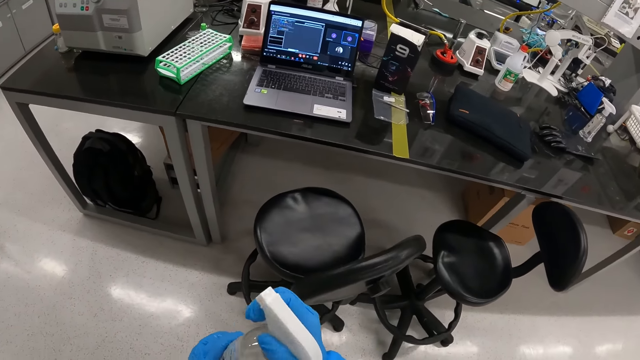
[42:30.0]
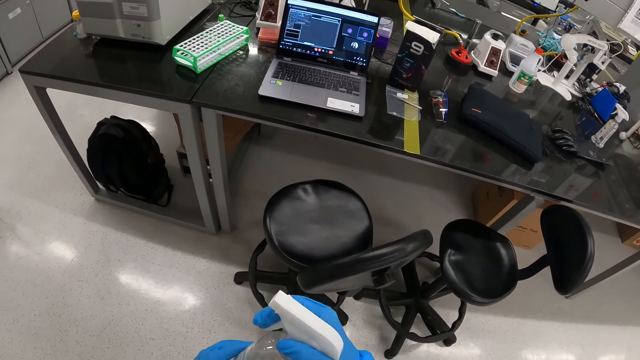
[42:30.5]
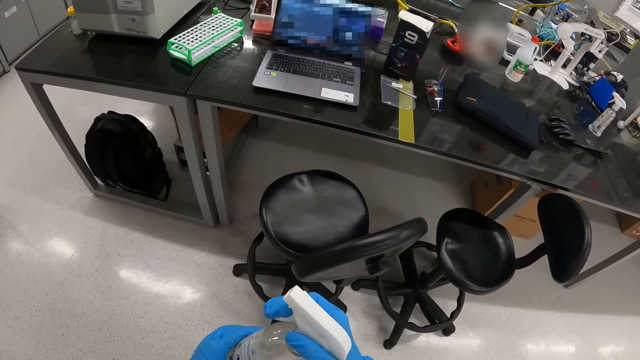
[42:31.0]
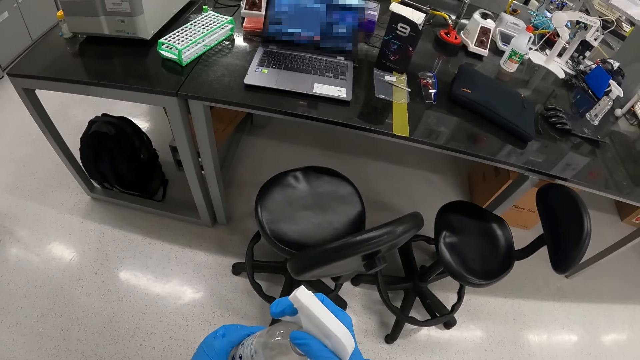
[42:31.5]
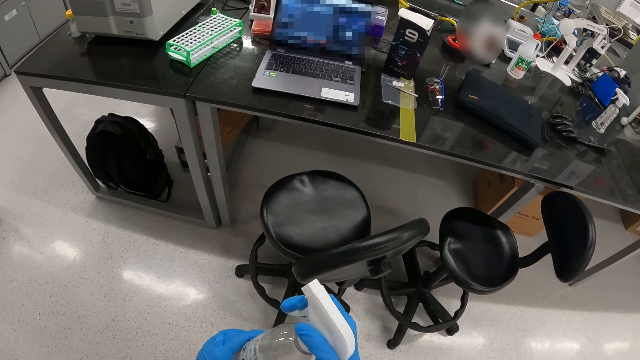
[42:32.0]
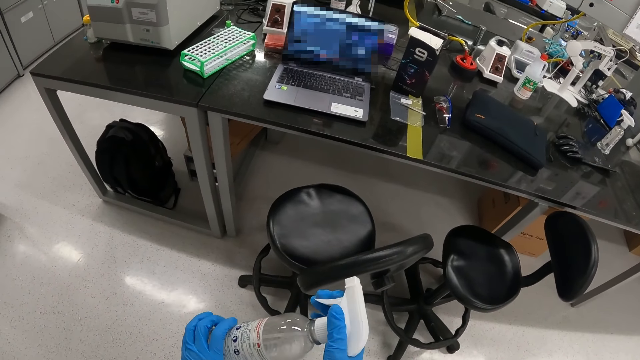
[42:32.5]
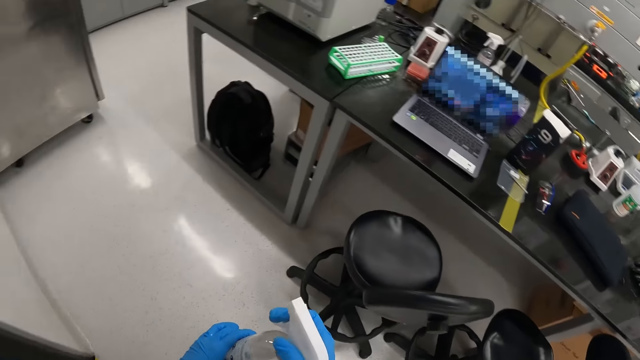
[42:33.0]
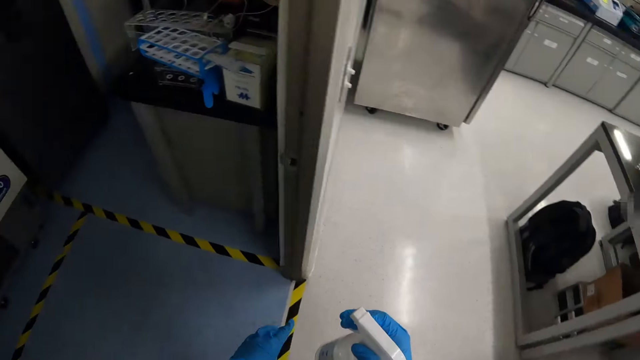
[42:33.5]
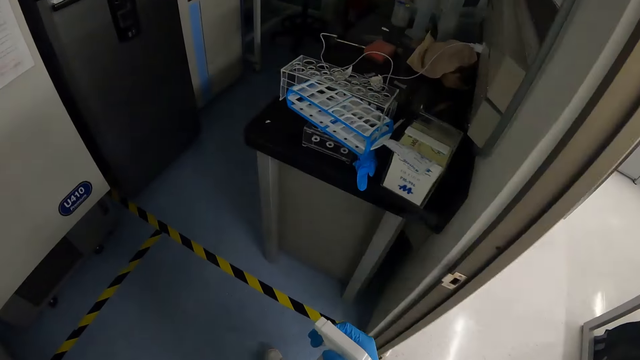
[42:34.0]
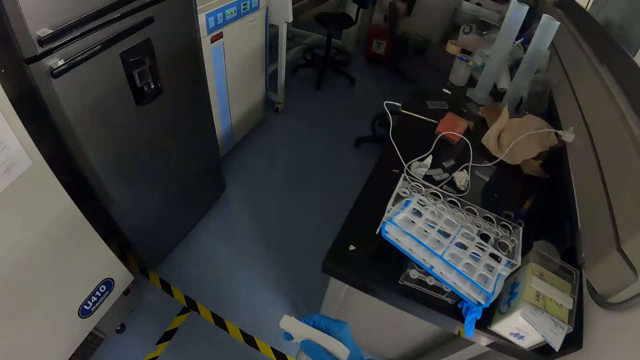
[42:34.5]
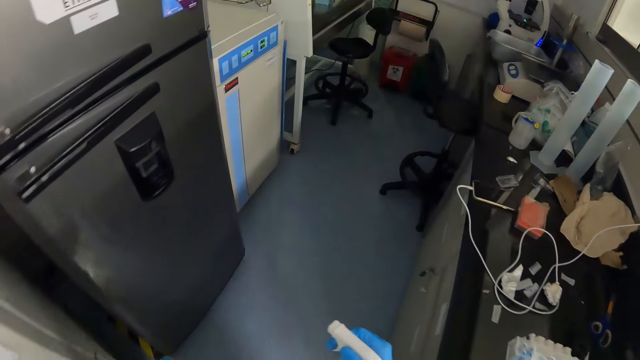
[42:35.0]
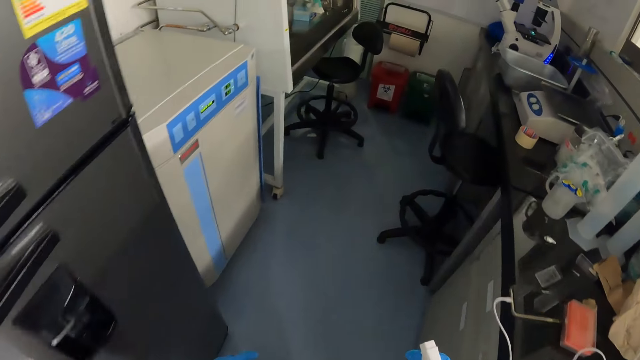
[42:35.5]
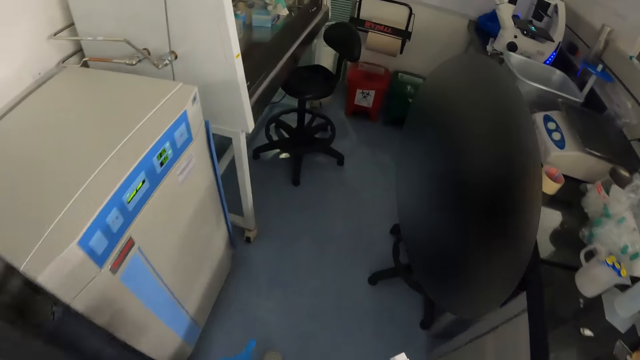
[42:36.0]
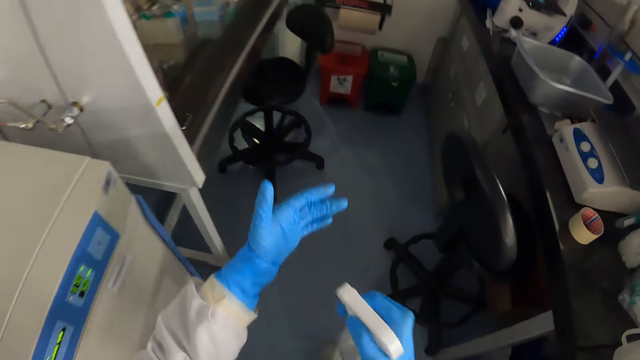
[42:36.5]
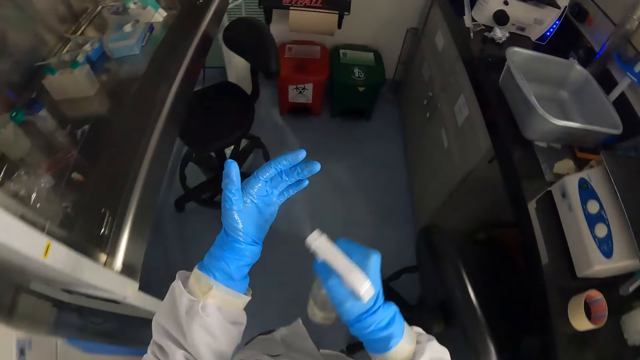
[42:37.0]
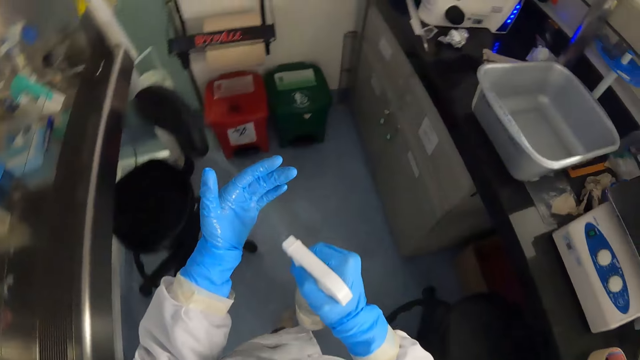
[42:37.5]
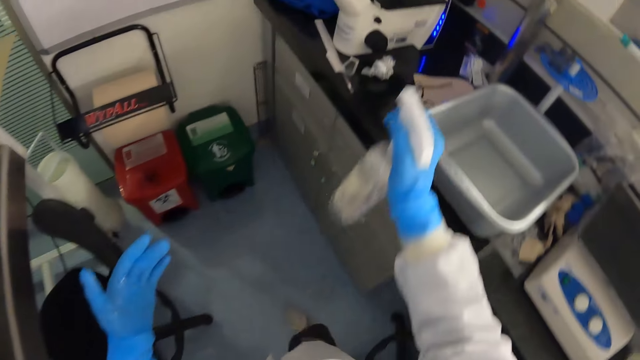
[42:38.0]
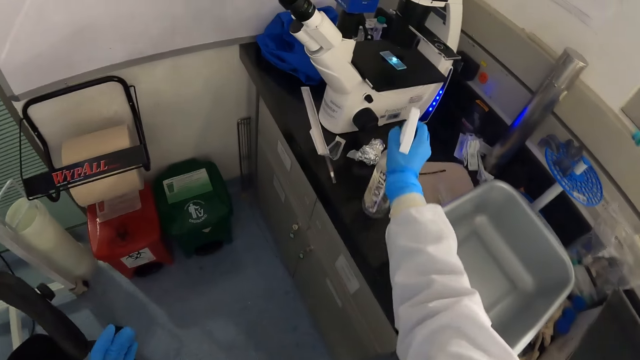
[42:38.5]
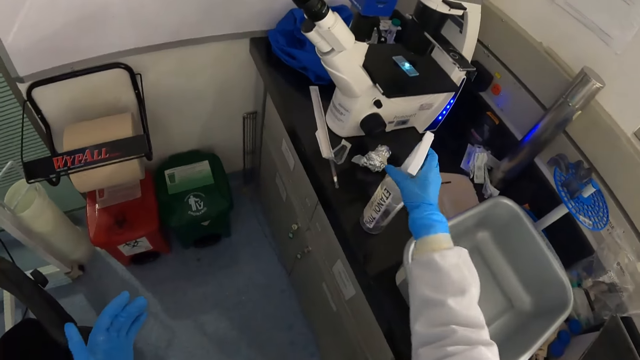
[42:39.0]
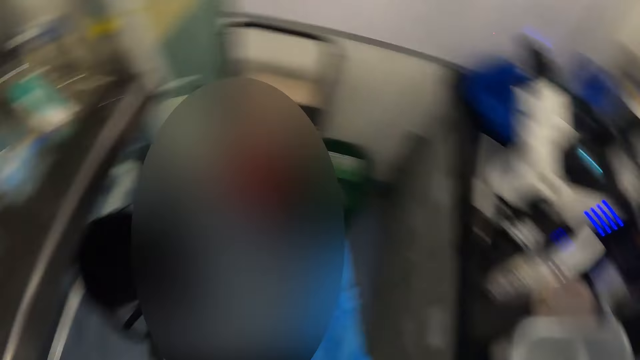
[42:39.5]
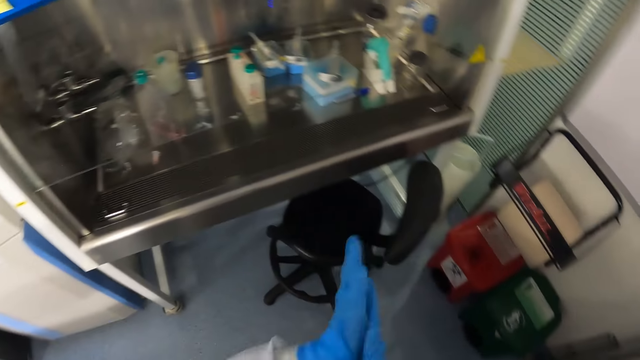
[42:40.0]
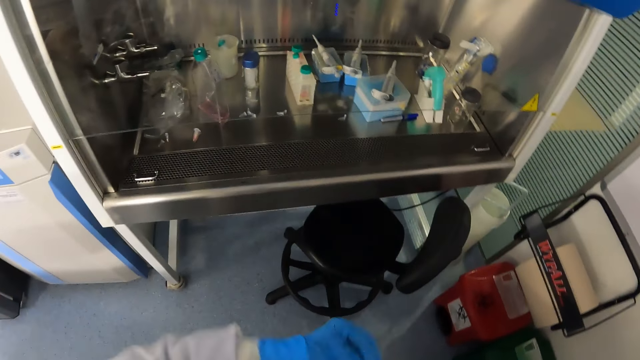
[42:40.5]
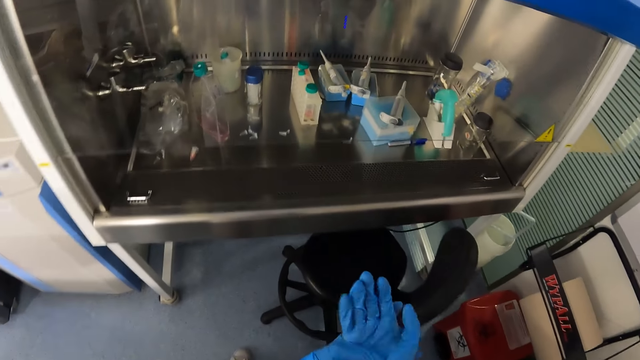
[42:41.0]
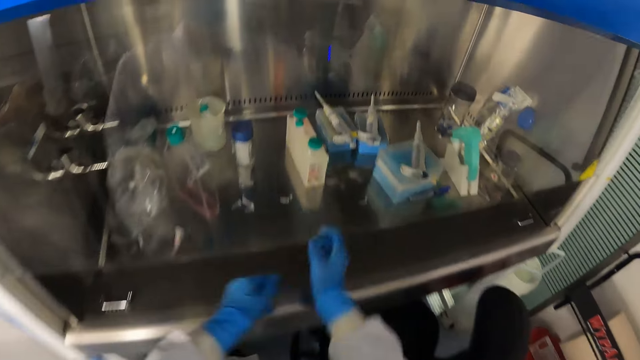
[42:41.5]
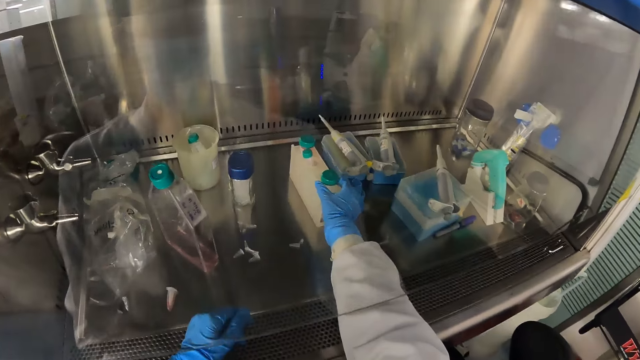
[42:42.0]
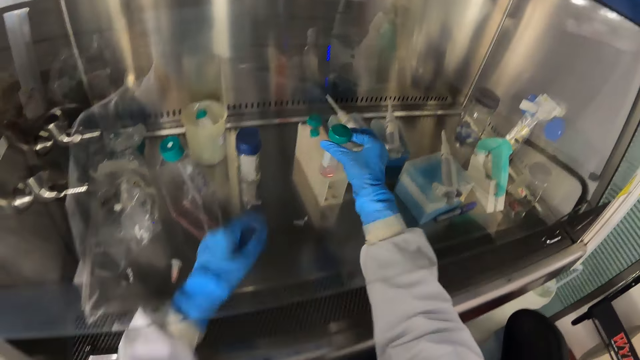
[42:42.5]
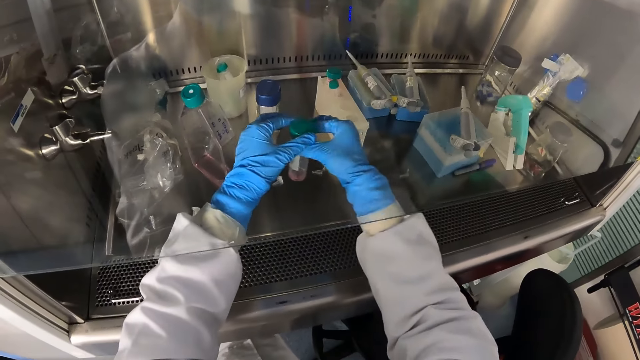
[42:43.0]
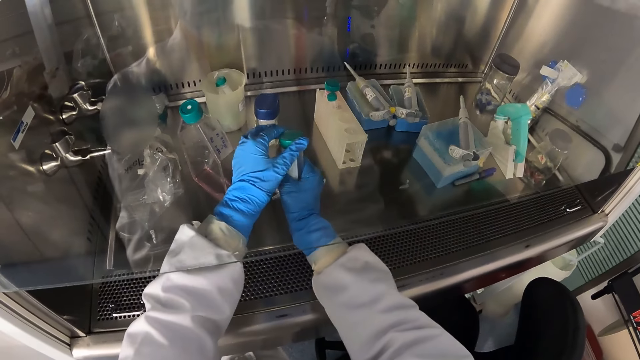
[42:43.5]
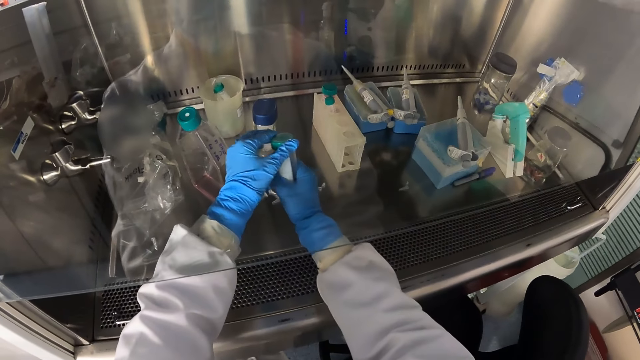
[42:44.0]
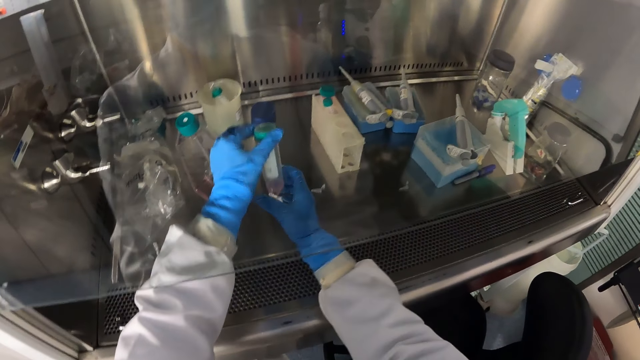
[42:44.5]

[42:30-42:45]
The camera wearer holds the sanitizer with both hands. He turns back. He walks into the laboratory. He walks right, walks forward. He sprays the sanitizer in his right hand on his left hand. He drops the sanitizer on the workbench with his right hand. He turns left. He rubs both hands against one another. He picks up an EDTA tube or vacutainer from a tube rack in the fume cupboard with his right hand.

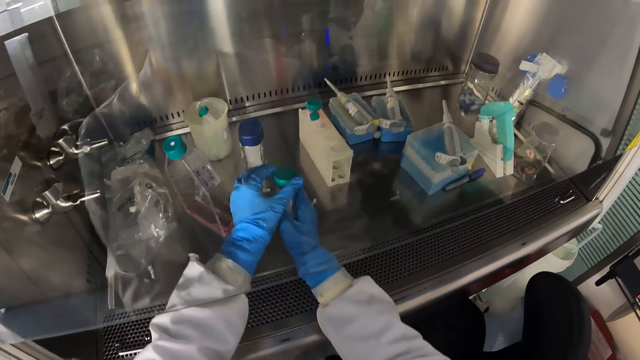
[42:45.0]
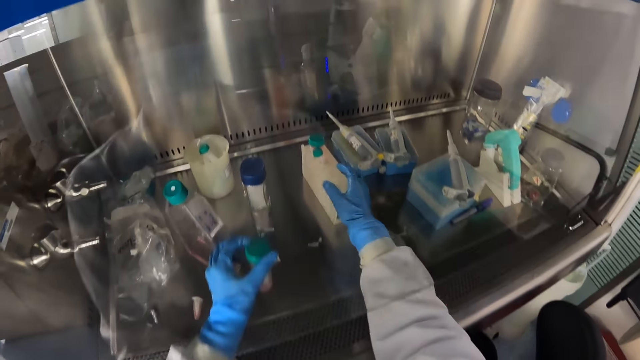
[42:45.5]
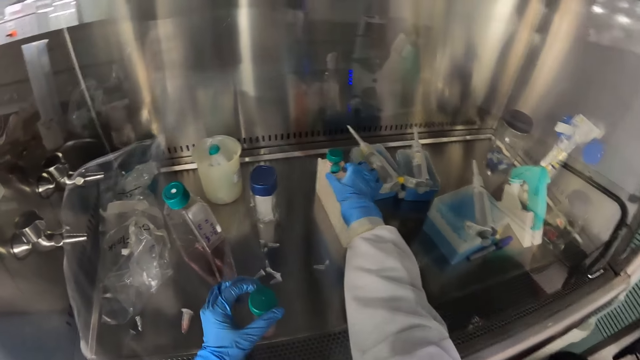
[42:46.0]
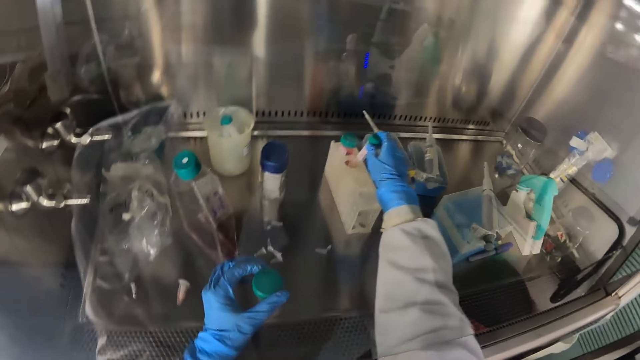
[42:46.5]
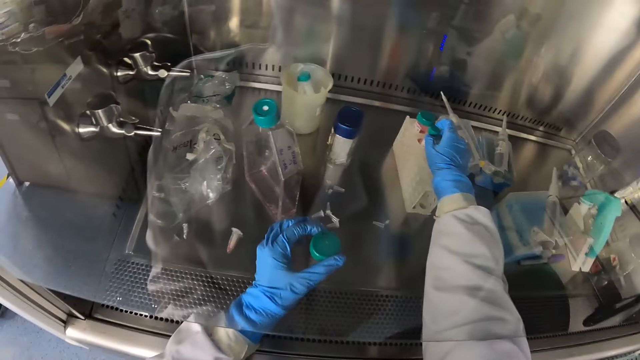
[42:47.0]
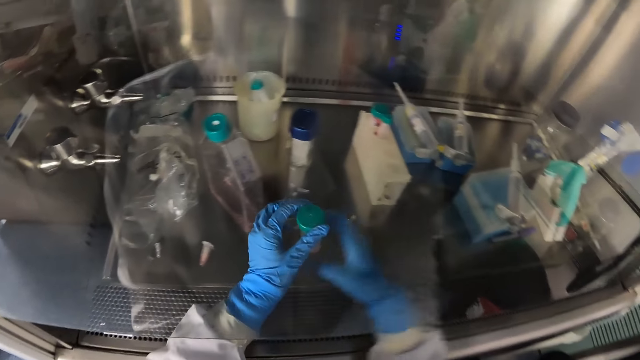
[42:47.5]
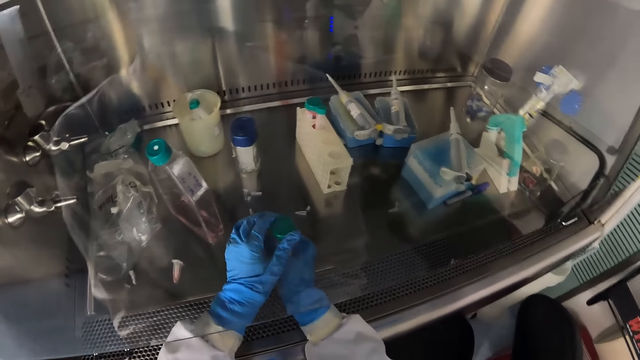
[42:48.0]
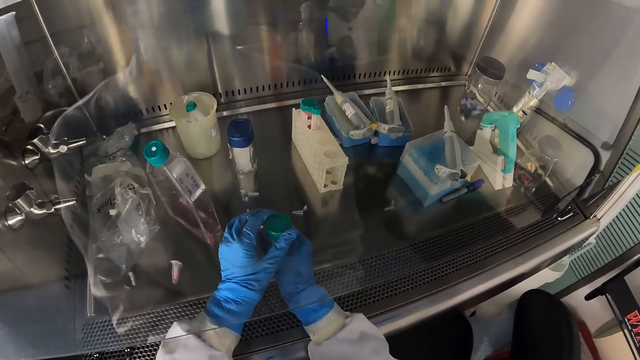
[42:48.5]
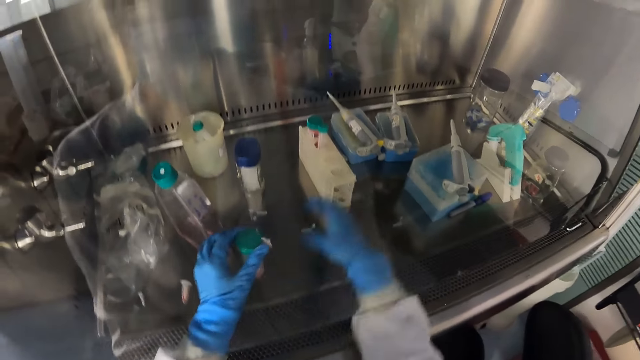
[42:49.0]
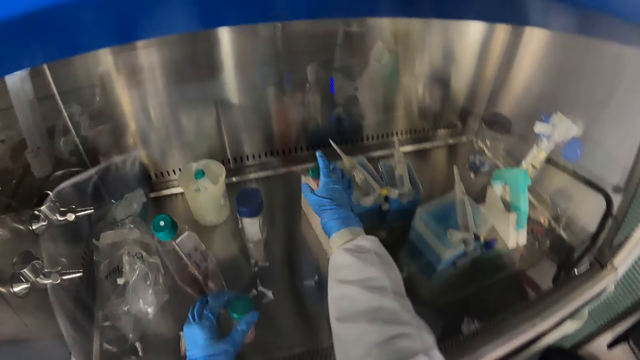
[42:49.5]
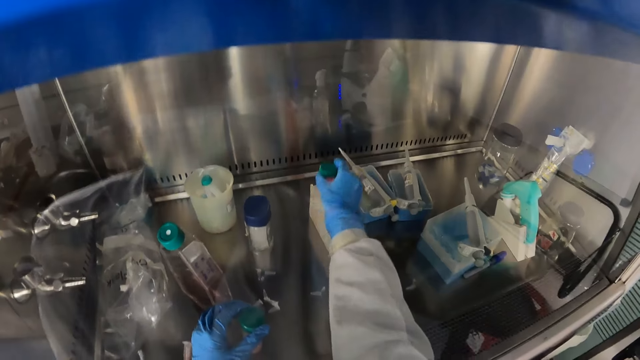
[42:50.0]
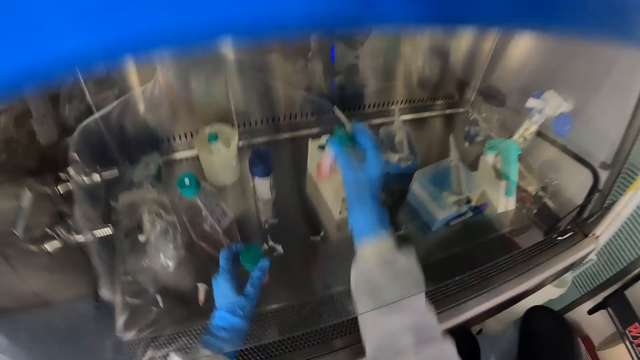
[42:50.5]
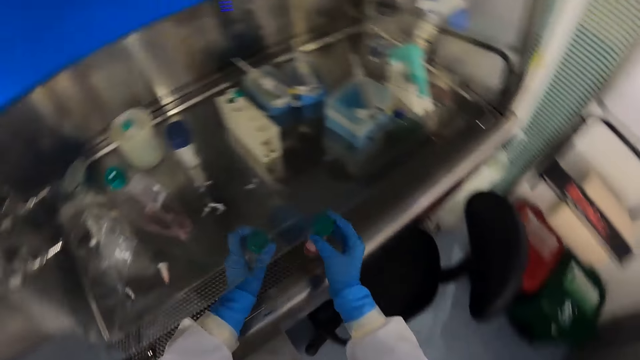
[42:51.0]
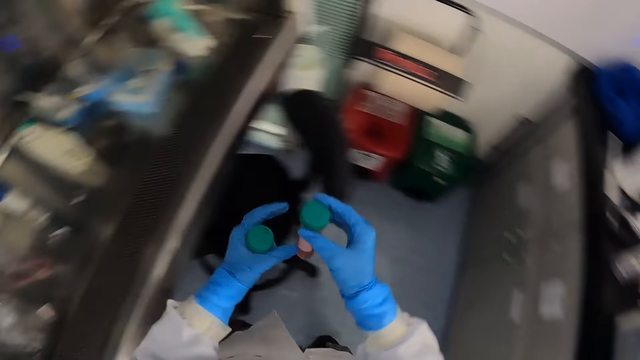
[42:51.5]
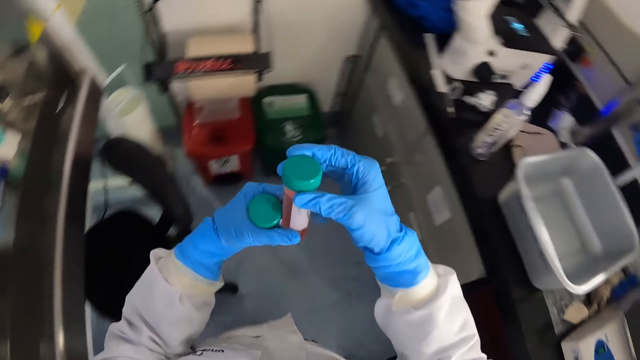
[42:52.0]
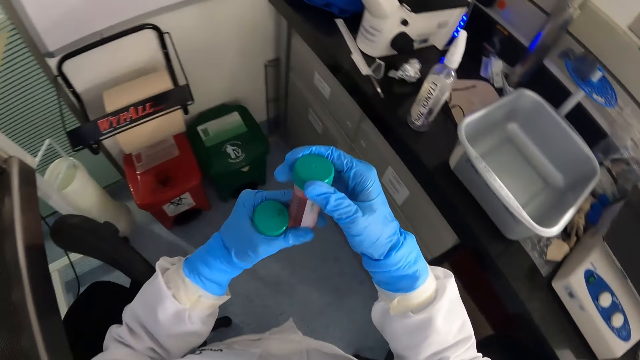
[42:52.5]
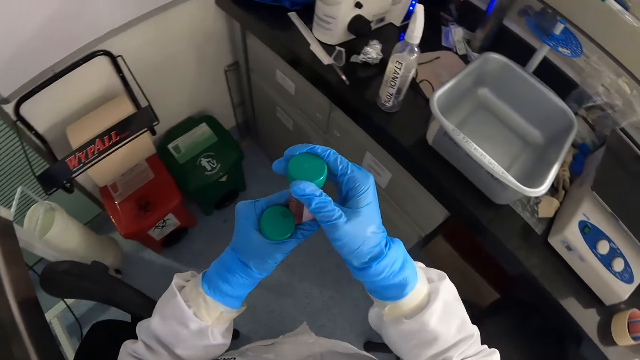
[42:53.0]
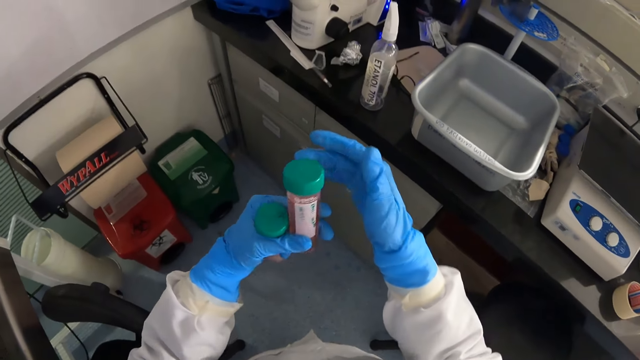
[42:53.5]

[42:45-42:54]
The camera wearer holds the EDTA tube with his left hand. He picks up a long vacutainer. He puts back the vacutainer in the holder. He picks up another EDTA tube from the tube rack in the fume cupboard with his right hand. He turns right. He tightens a vacutainer lid.
